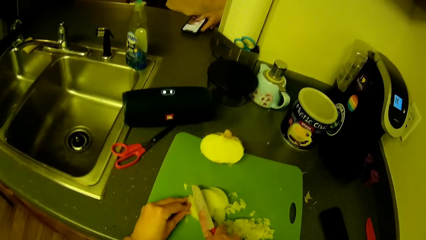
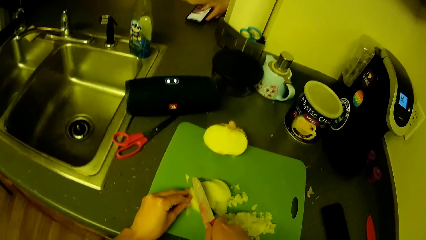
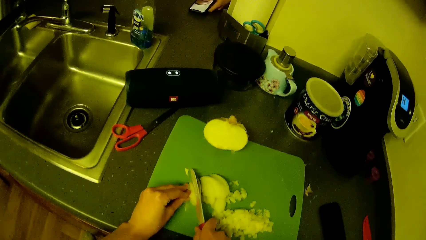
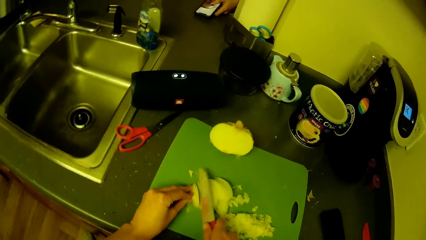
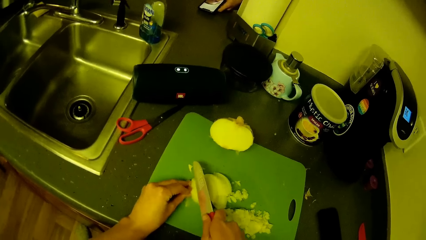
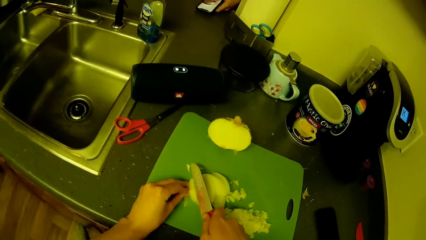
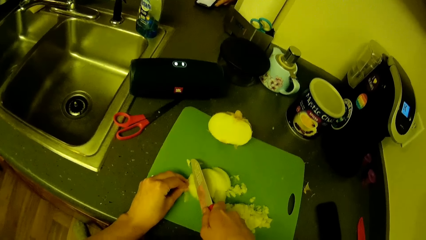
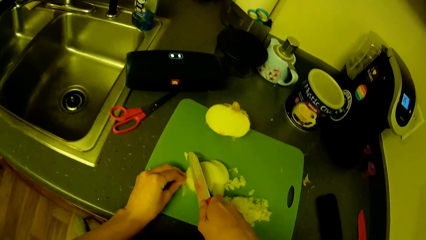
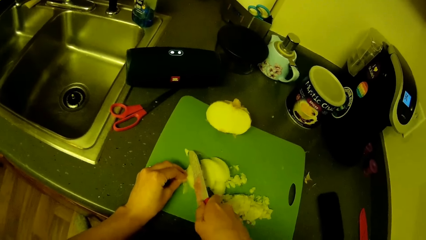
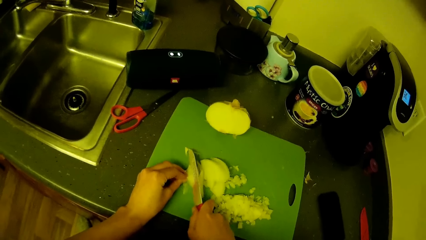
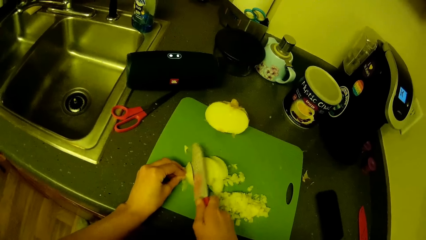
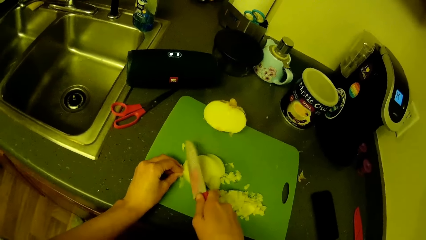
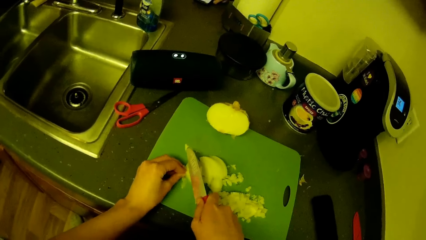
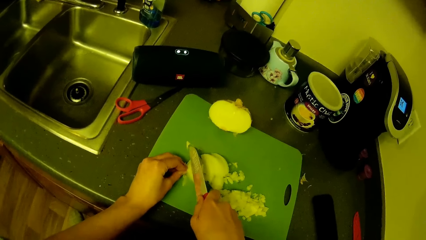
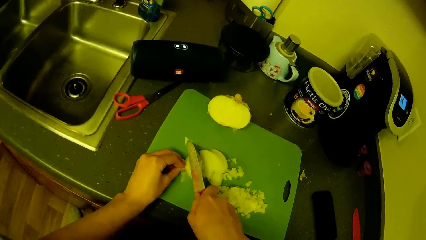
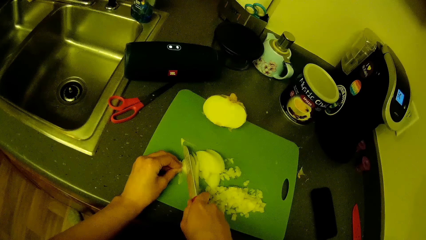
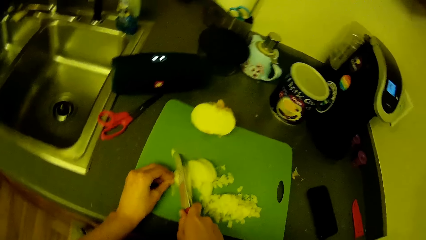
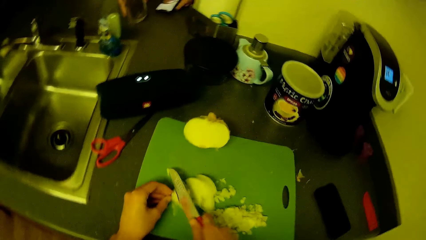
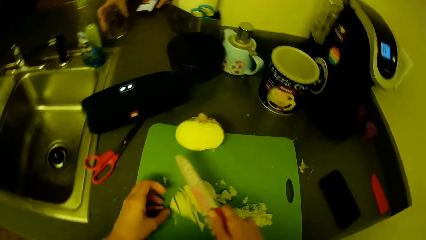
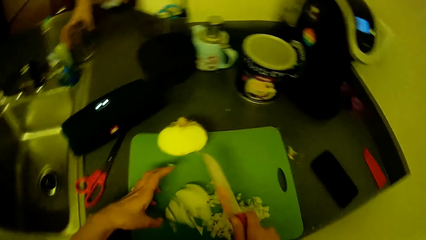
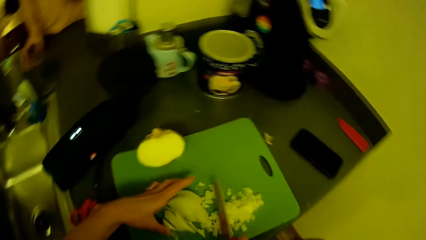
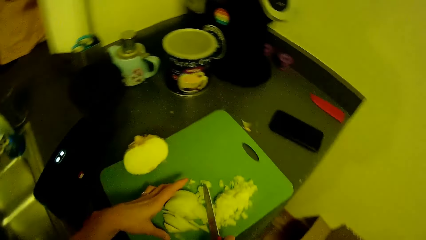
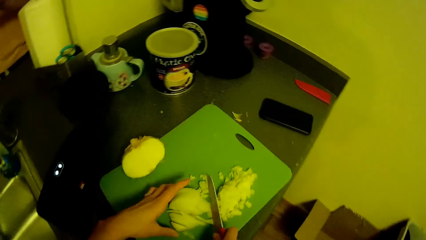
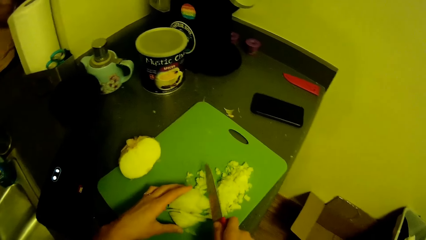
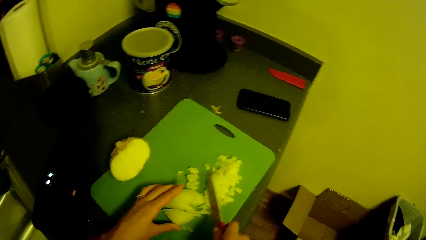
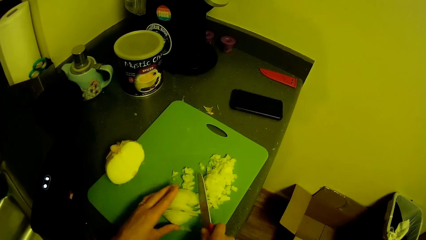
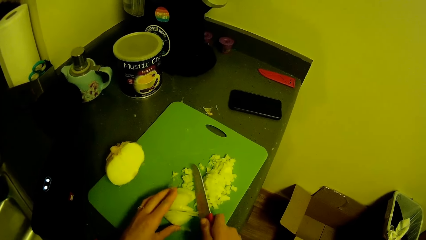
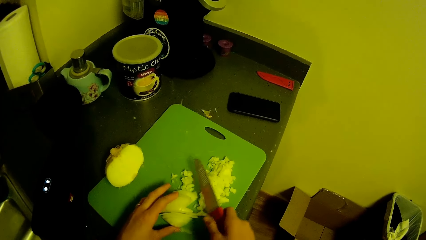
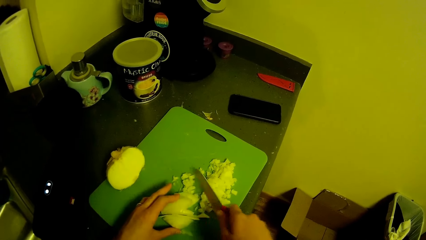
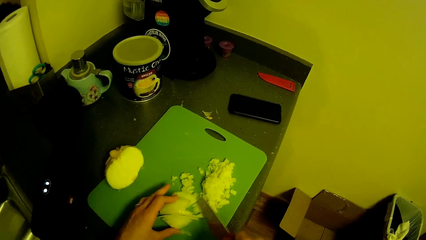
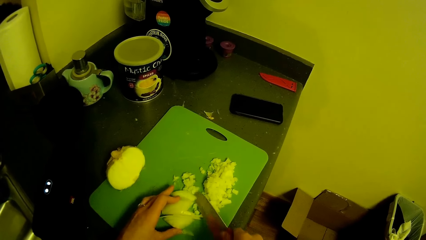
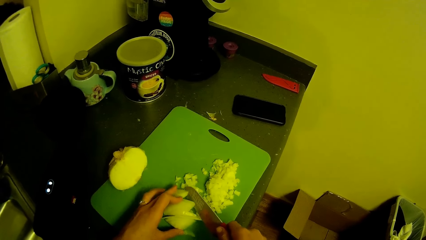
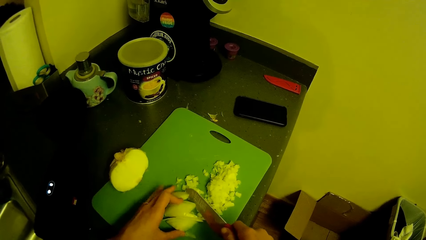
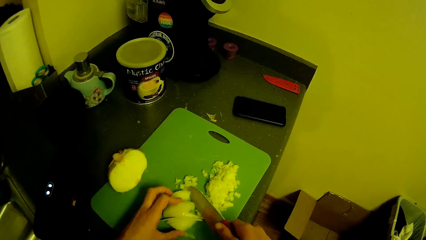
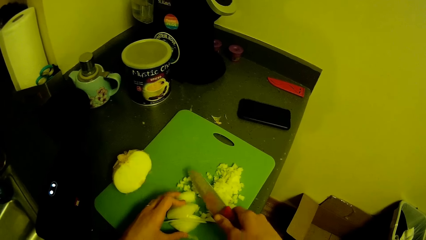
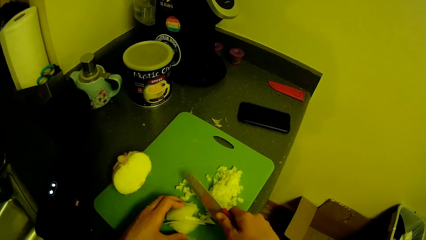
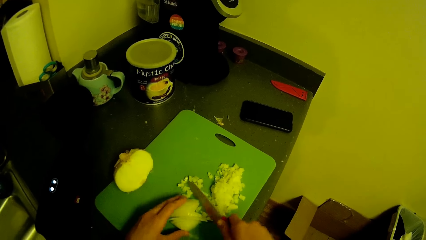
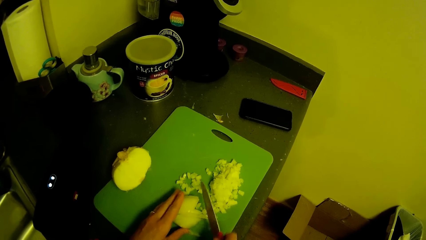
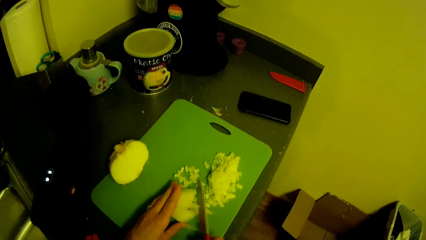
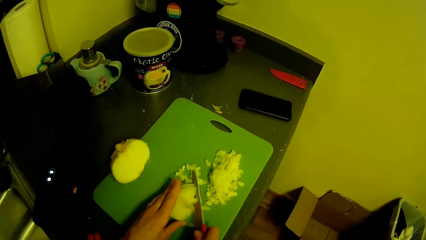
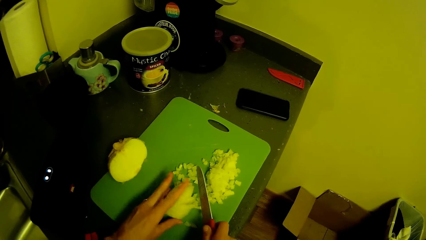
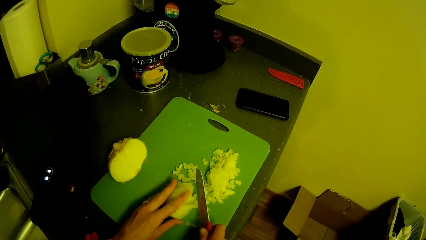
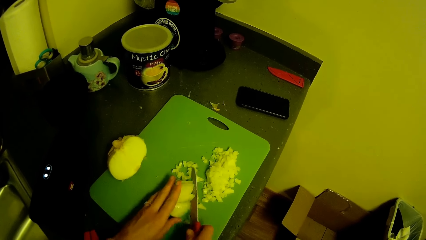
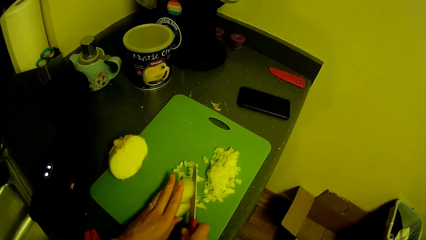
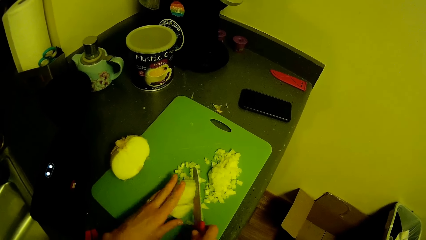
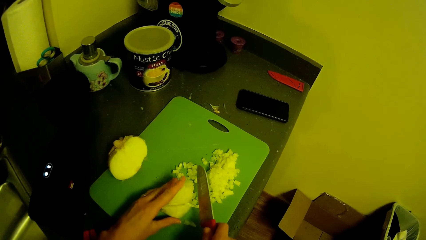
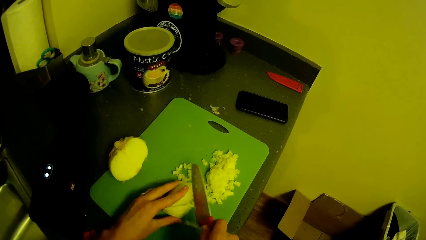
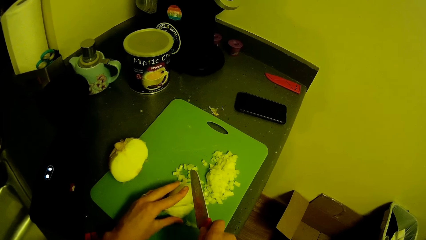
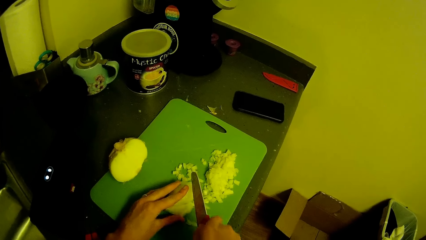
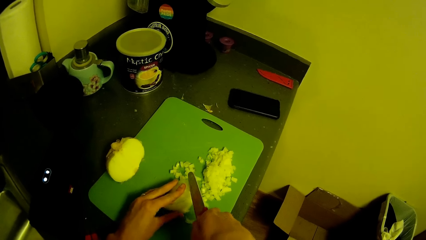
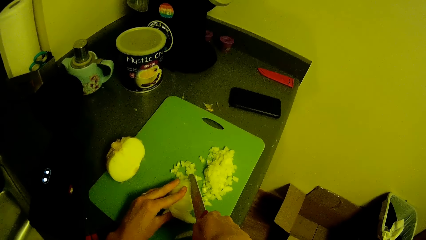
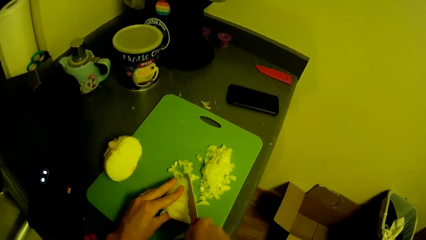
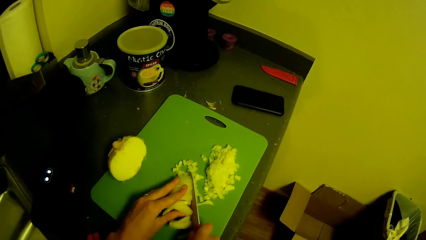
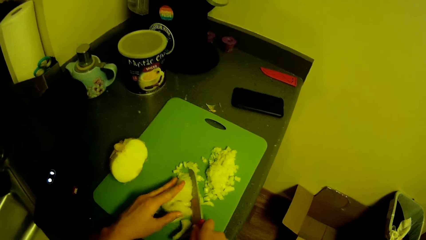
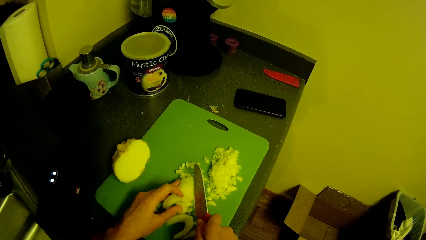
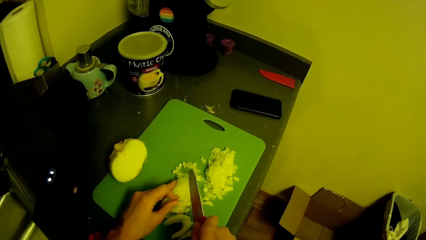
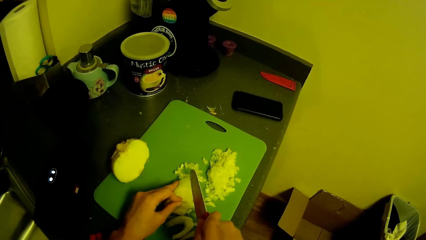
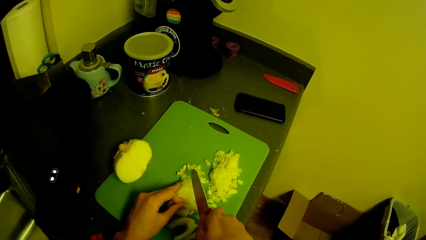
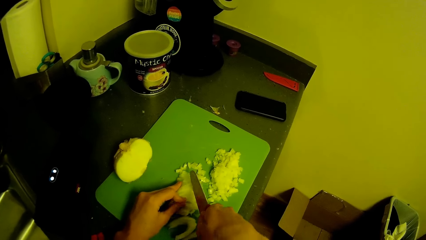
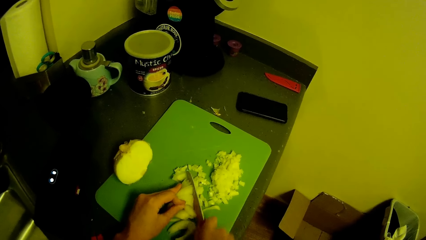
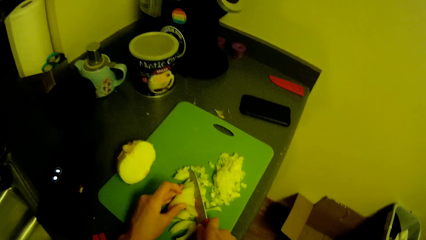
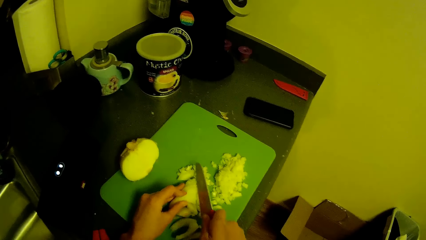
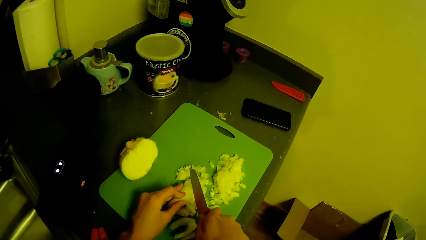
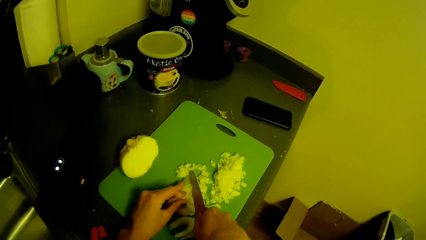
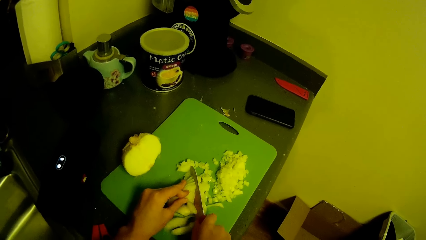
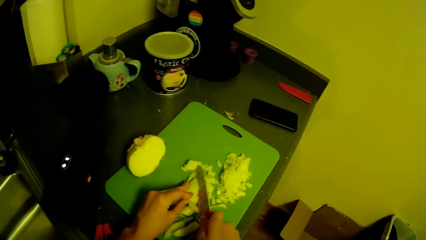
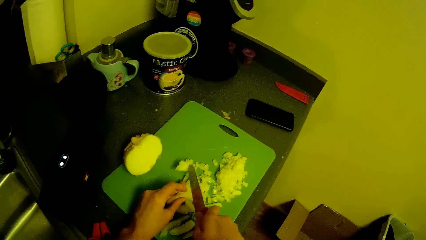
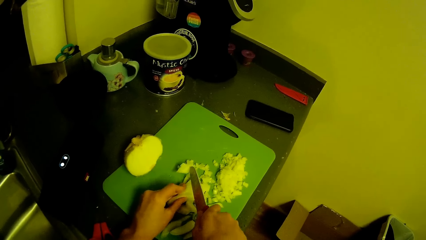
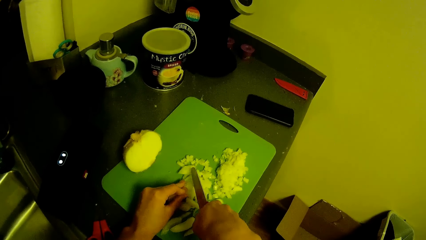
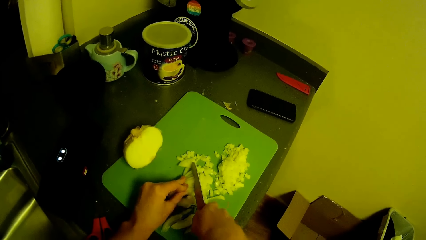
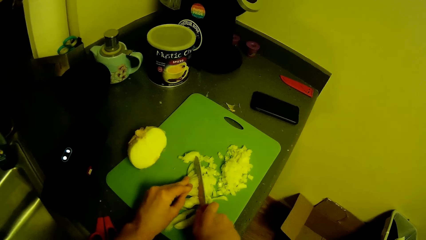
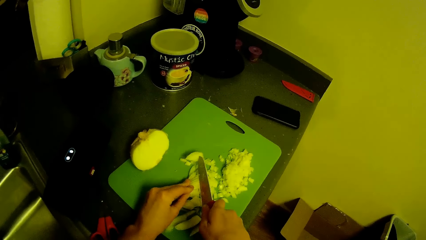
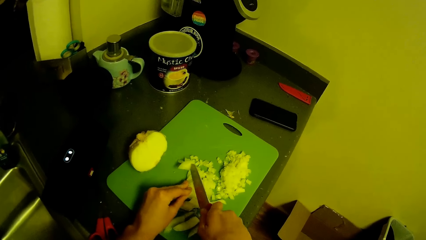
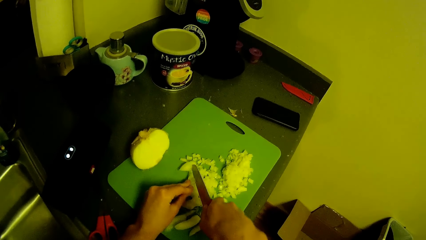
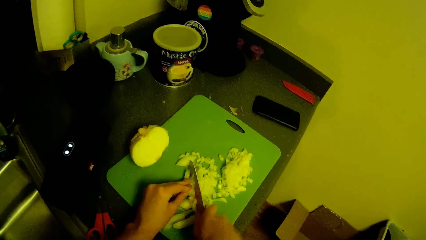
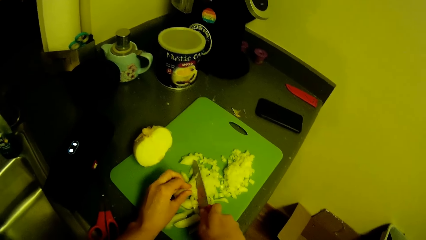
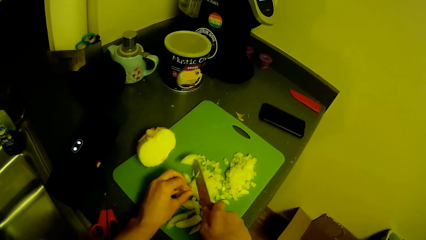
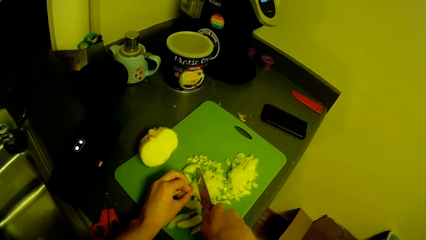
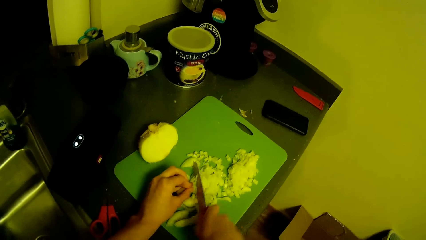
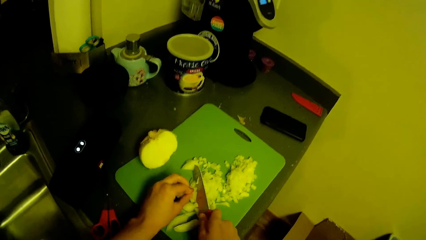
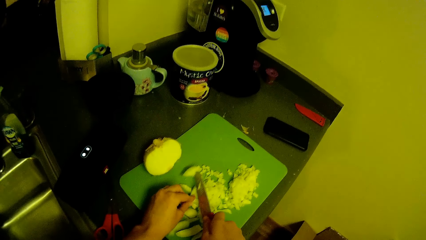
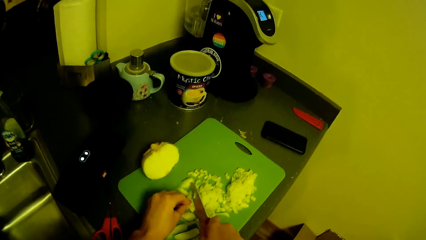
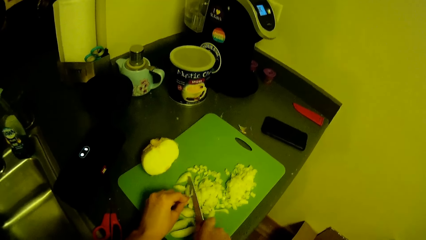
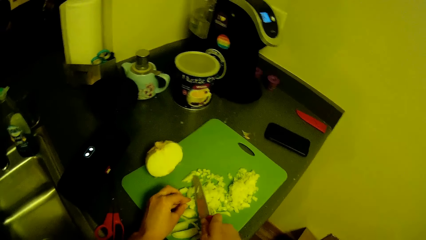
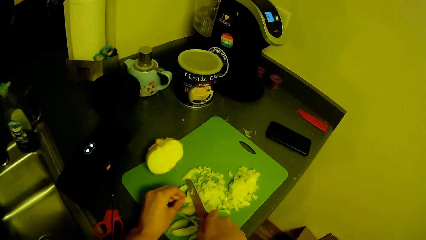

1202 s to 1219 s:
The camera wearer swings a hand. A man drops the glass cup on the kitchen slab with his right hand. The camera wearer moves the onion using the knife. He cuts the piece of garlic on the tray with the knife in his right hand. He chops the onion.
